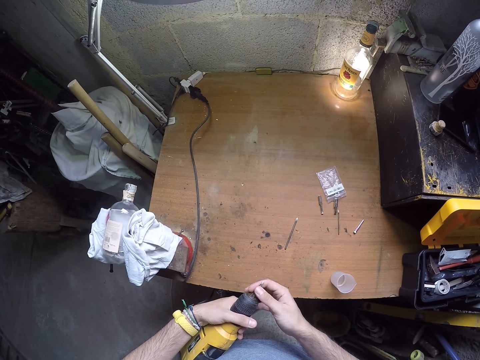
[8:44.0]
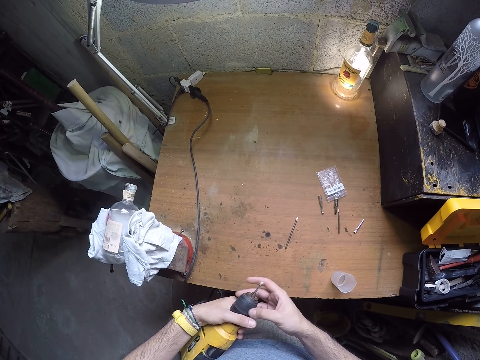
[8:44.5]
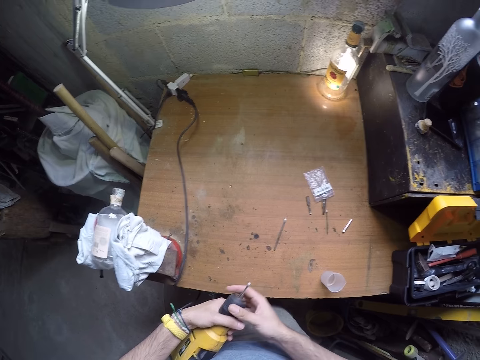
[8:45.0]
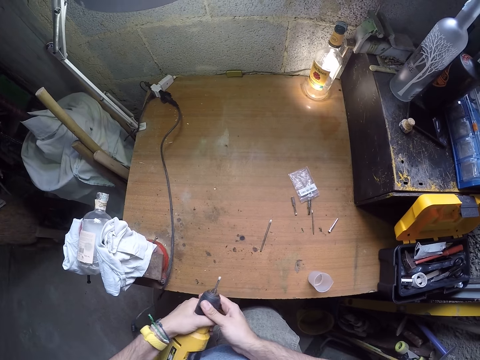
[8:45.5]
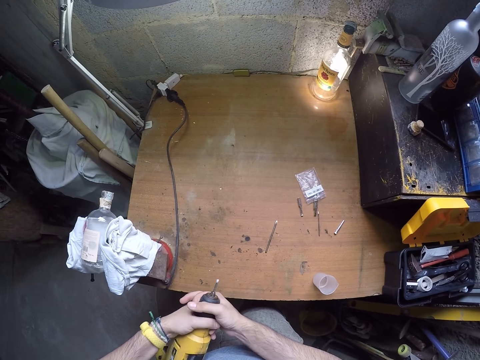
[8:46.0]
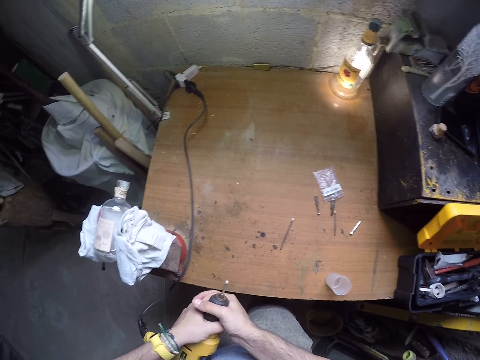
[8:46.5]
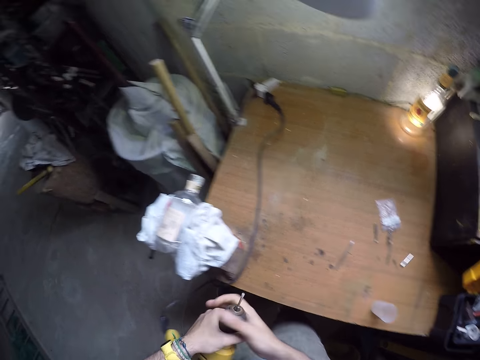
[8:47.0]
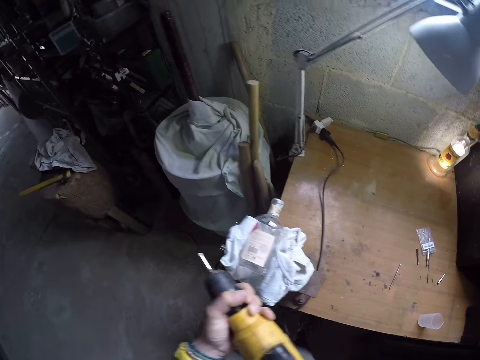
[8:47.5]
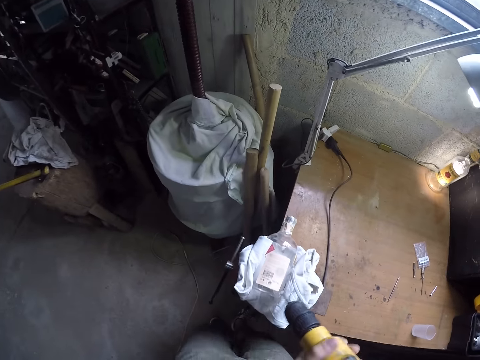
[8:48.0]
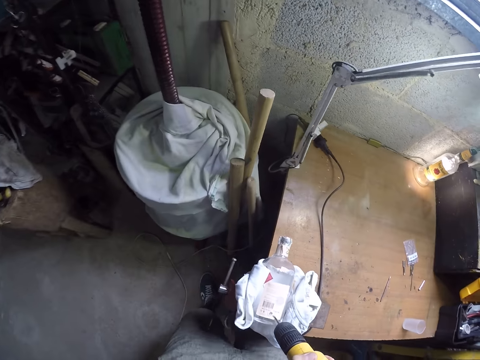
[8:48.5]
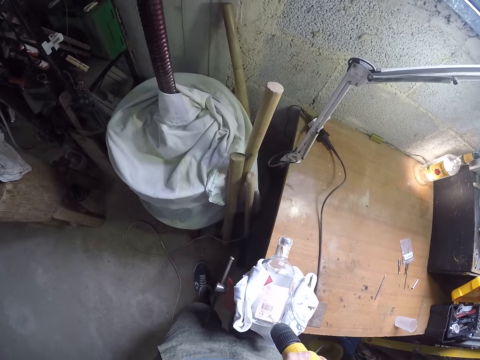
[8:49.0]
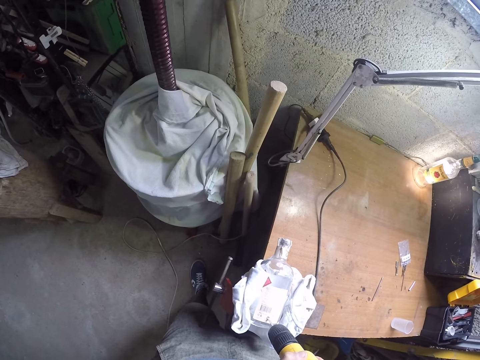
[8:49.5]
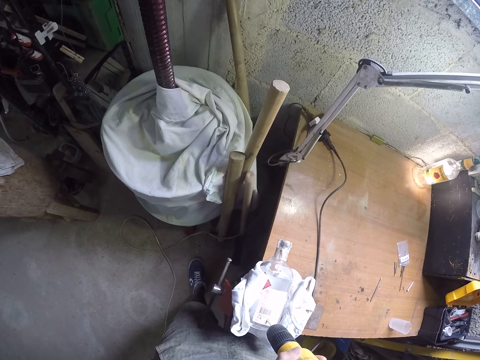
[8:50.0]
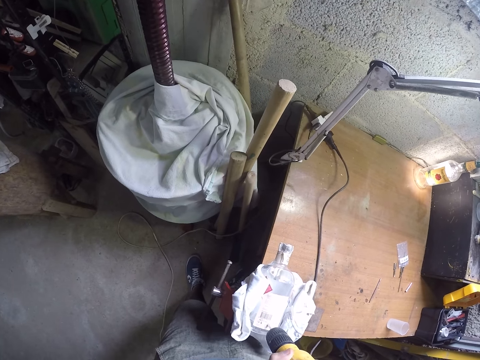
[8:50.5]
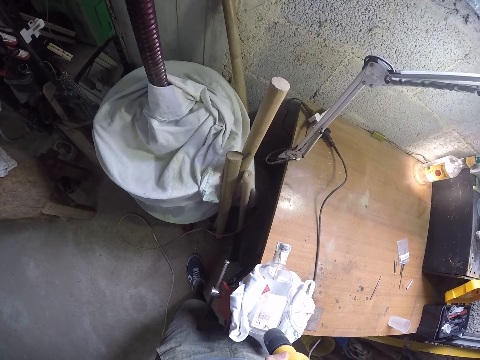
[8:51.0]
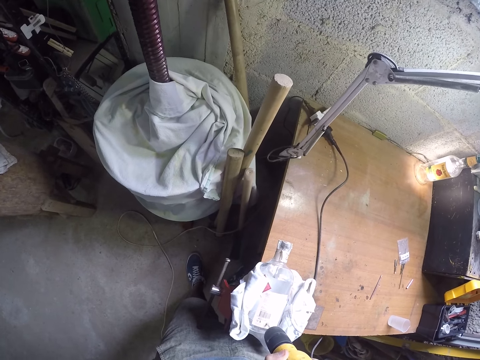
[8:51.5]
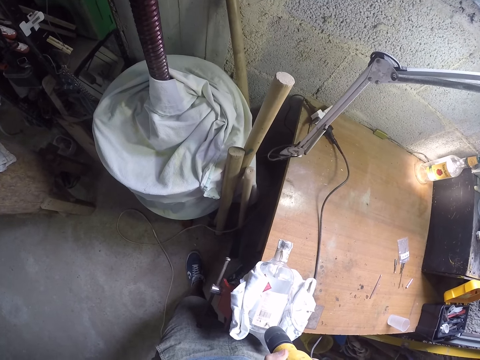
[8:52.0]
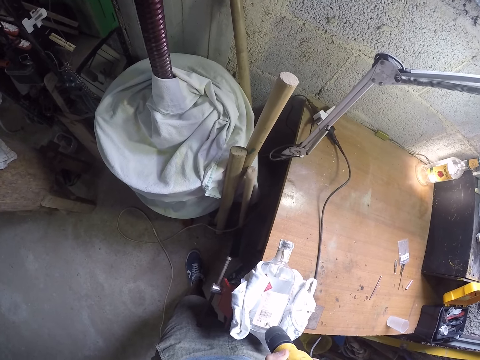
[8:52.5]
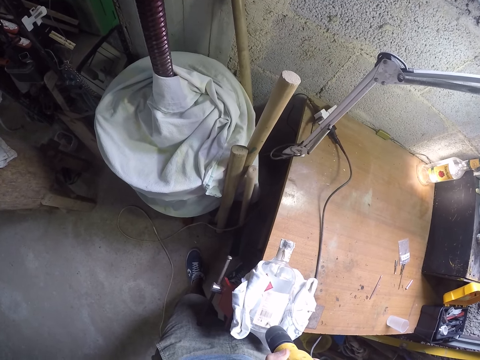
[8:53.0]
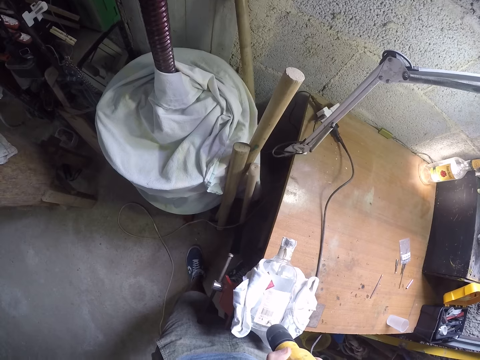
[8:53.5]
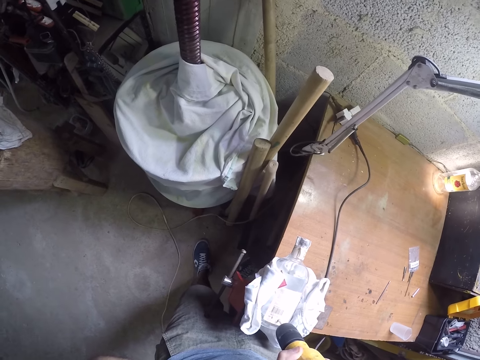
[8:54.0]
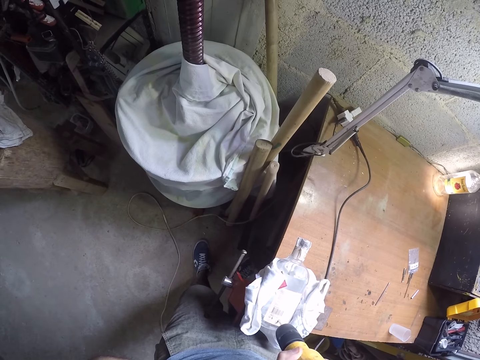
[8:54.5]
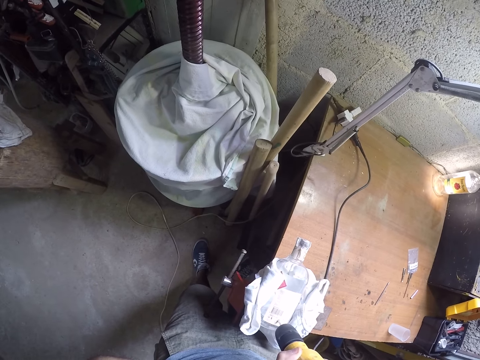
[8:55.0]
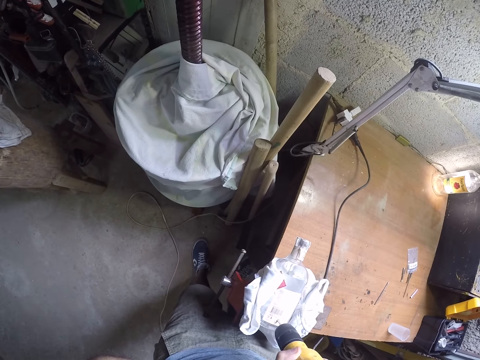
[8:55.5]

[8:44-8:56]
The camera wearer fits the electric drill on the broken bottle with both hands. They drill the broken bottle with the electric drill in both hands.

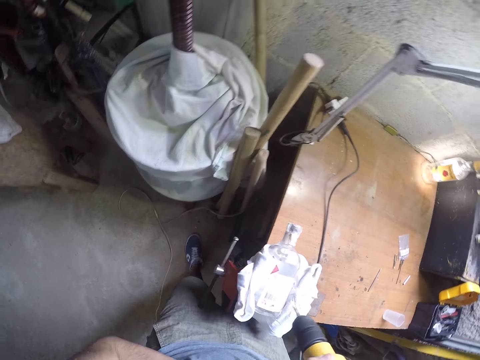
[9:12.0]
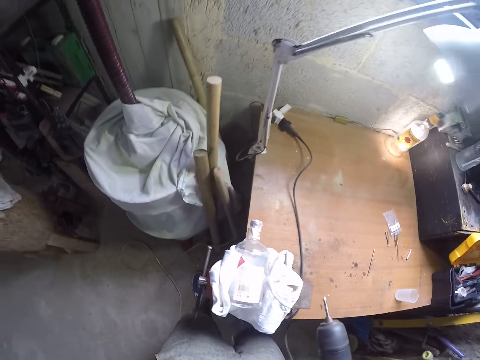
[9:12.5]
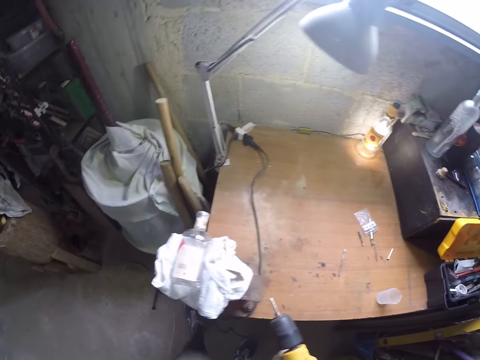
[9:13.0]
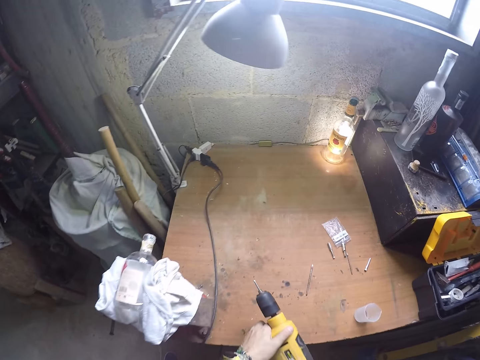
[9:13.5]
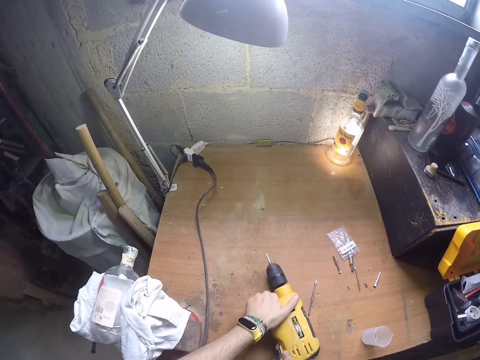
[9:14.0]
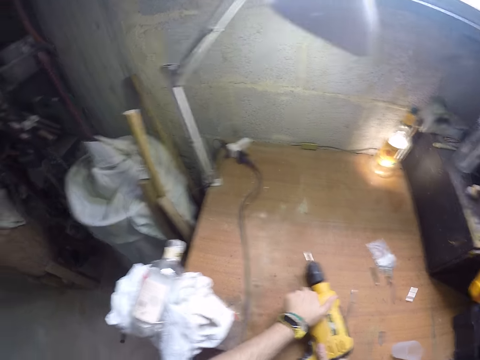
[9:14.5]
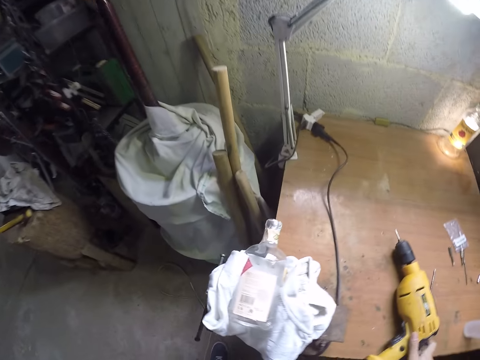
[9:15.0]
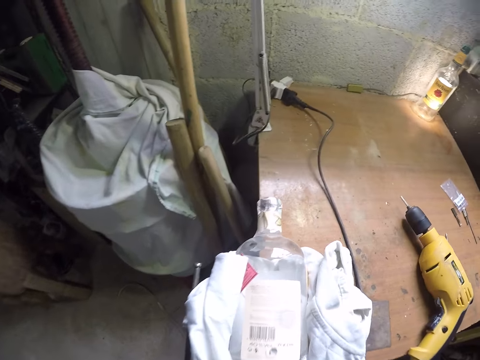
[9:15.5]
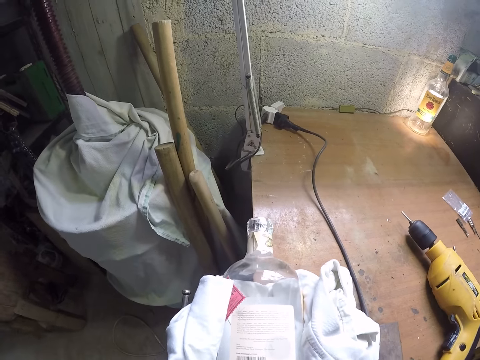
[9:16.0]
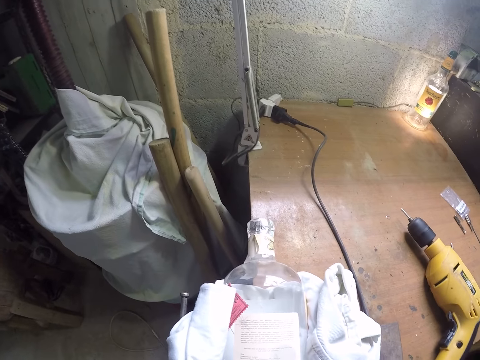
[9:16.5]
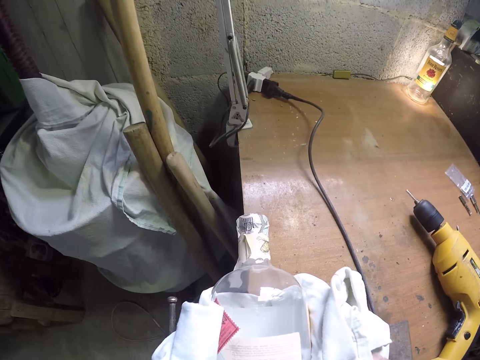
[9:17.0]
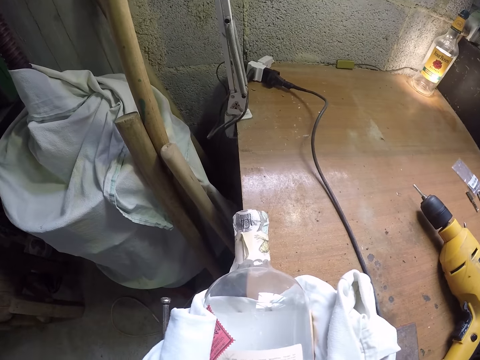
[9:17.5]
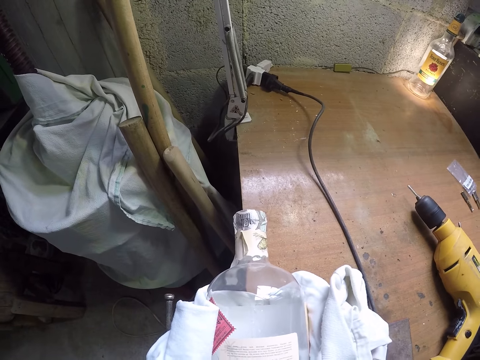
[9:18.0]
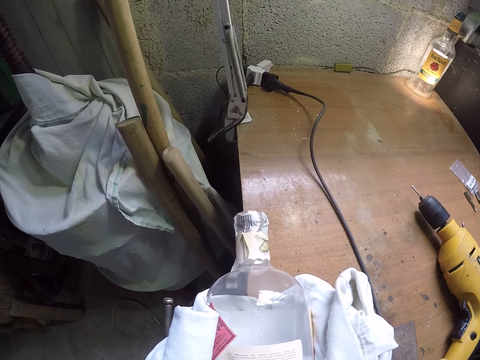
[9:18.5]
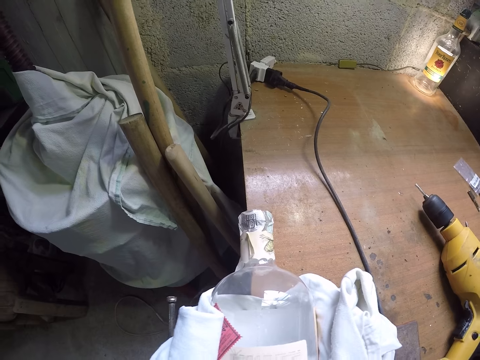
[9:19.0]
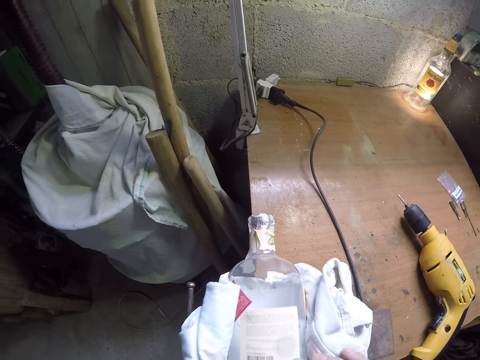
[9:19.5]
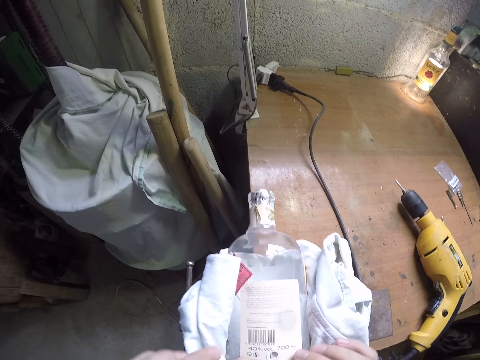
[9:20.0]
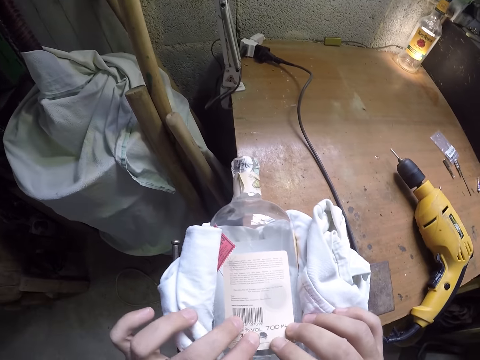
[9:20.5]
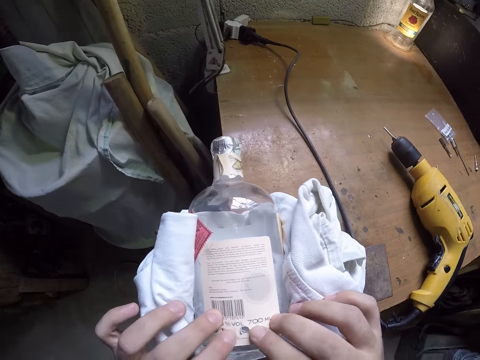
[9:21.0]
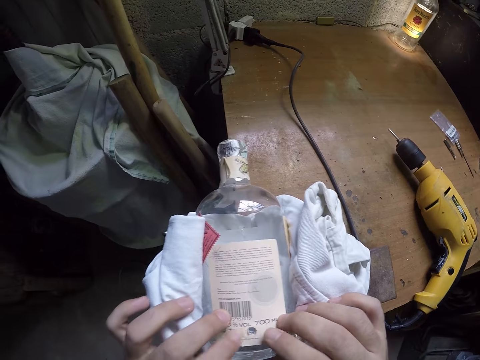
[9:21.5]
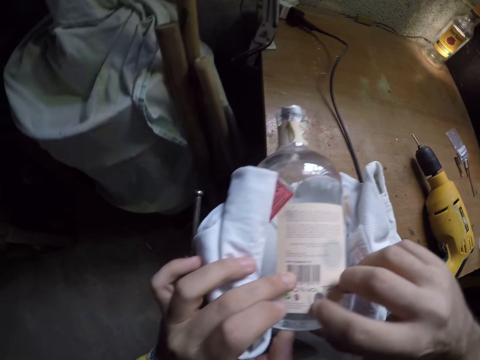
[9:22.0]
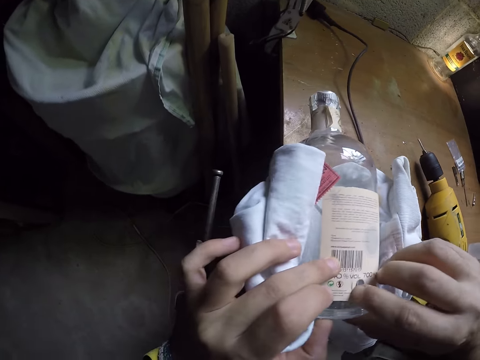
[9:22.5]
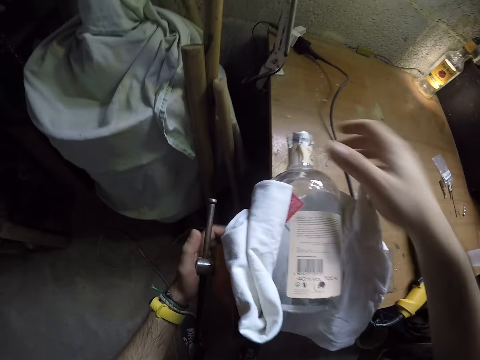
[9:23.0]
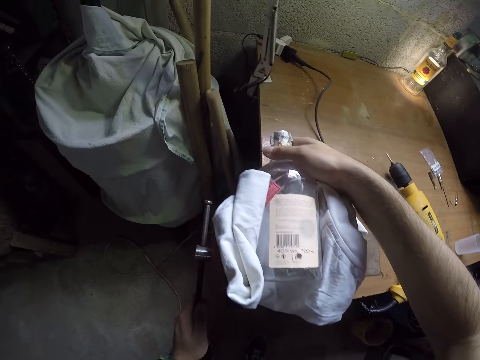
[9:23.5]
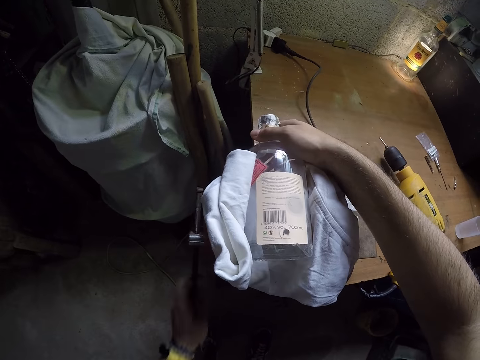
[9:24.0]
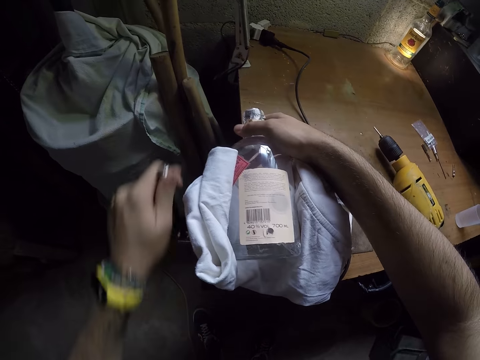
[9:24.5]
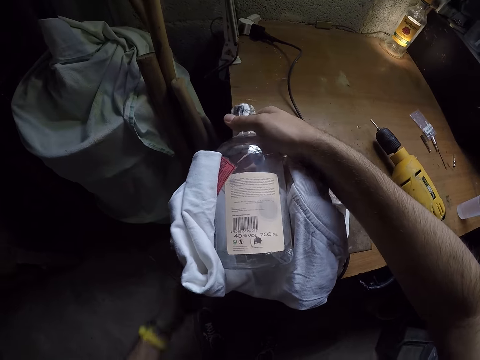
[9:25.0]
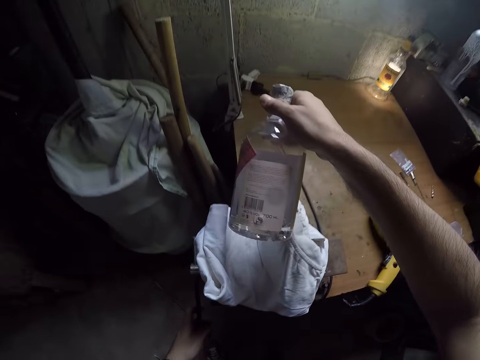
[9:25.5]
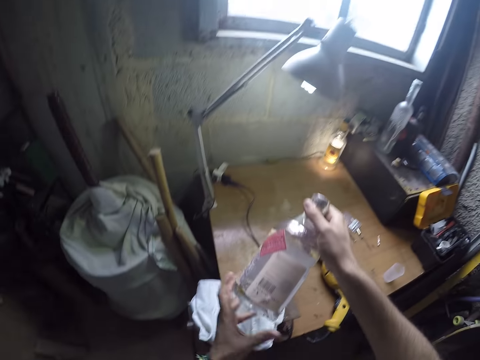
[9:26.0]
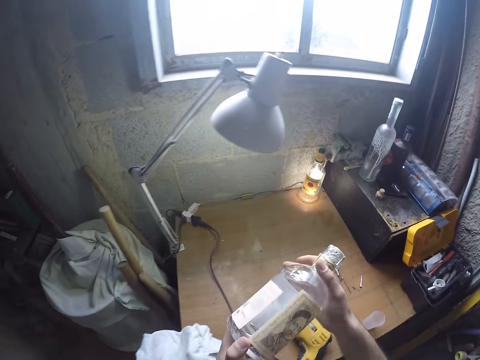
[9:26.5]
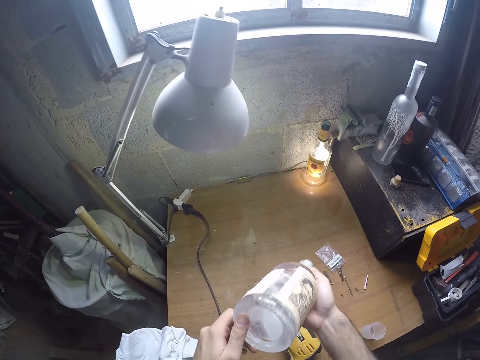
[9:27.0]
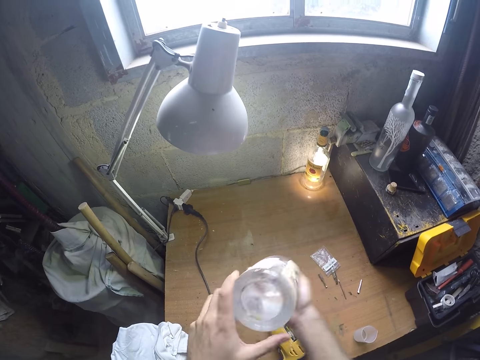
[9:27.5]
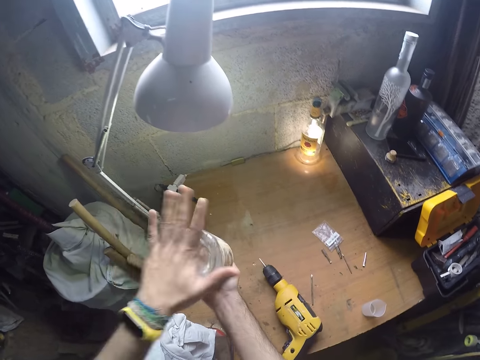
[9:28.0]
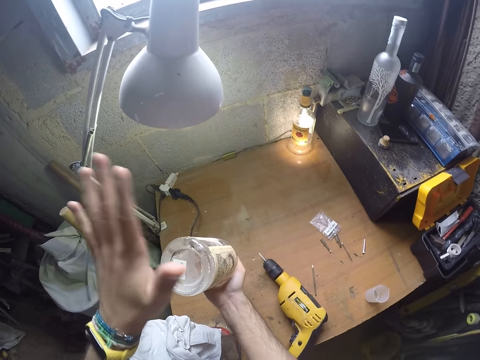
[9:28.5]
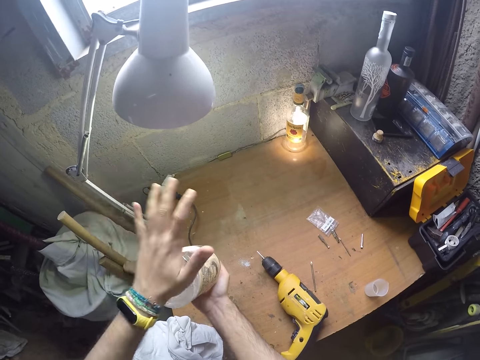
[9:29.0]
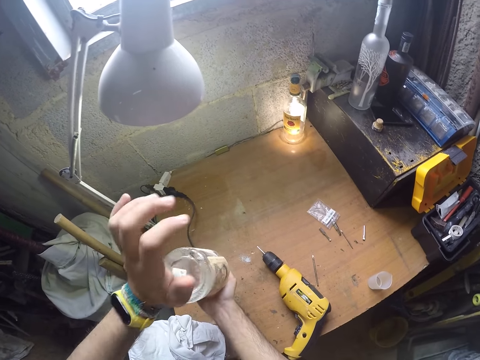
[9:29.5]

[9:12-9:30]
The camera wearer drops the electric drill on the workbench with both hands. He touches the bottle on the table with both hands. He holds the paper. He adjusts a clamp handle with his left hand. He takes the bottle on the clamp on the table with his right hand. He lifts the bottle. He holds the bottle with both hands. He carries the bottle. He hits the bottom of the bottle on his right hand with his left hand.
